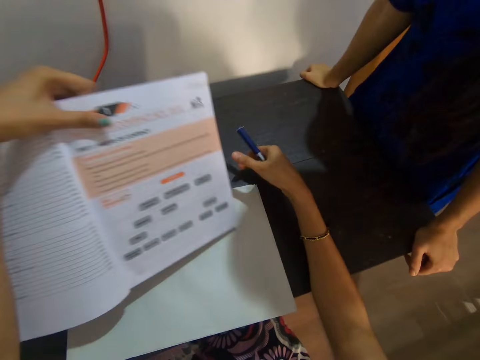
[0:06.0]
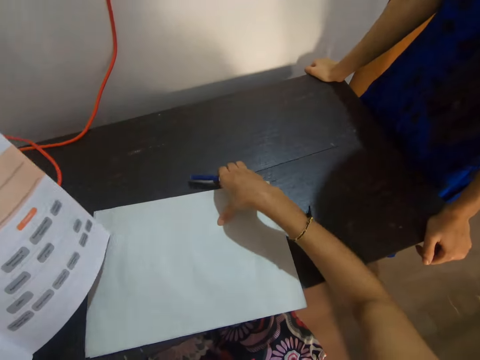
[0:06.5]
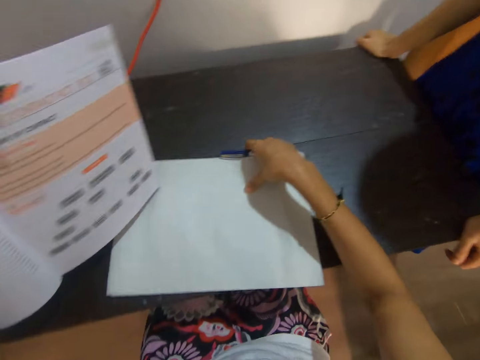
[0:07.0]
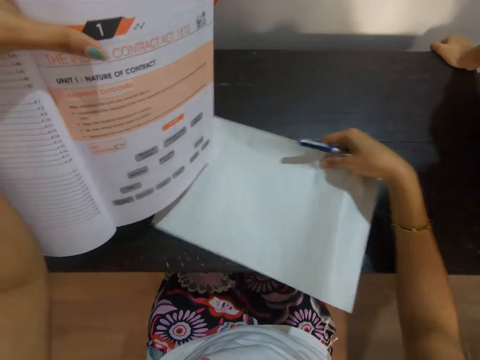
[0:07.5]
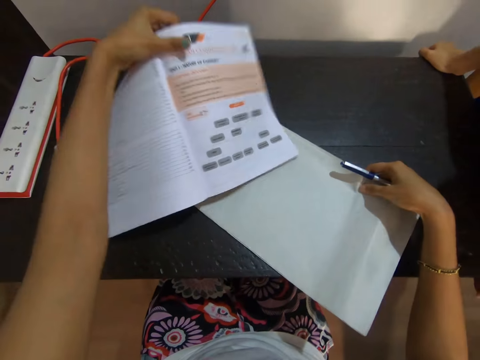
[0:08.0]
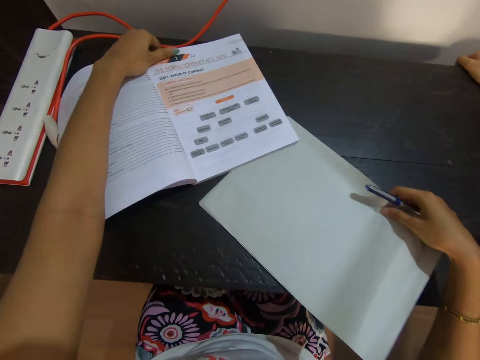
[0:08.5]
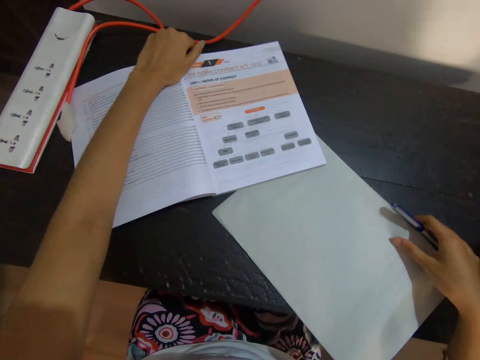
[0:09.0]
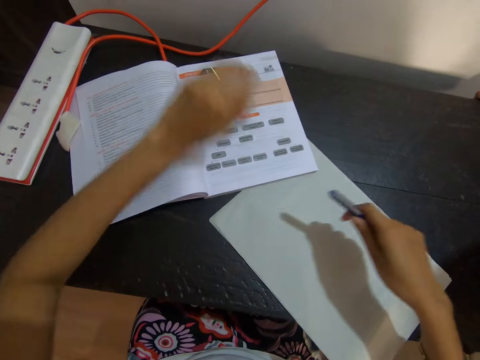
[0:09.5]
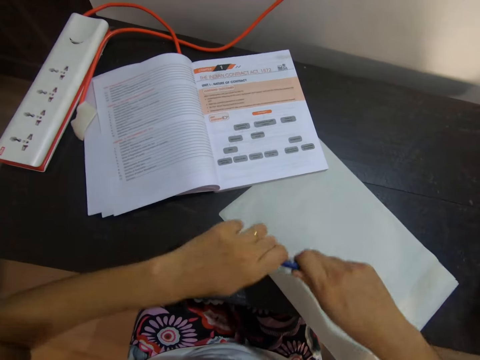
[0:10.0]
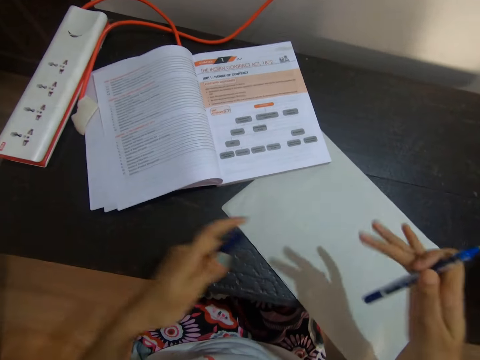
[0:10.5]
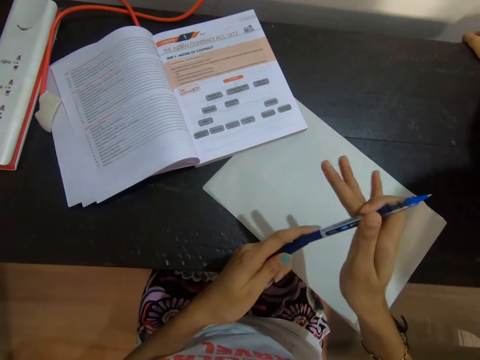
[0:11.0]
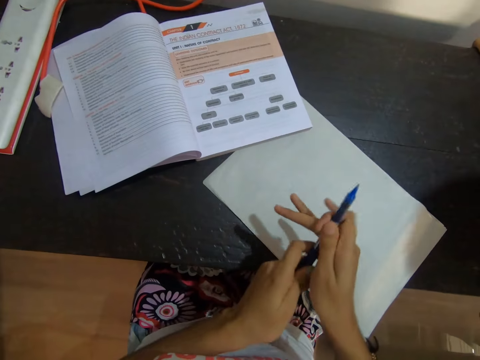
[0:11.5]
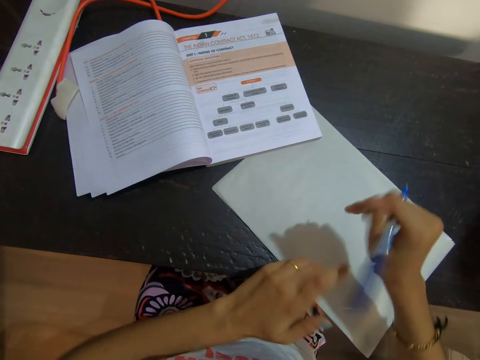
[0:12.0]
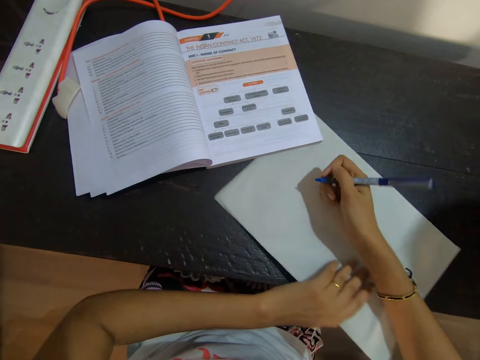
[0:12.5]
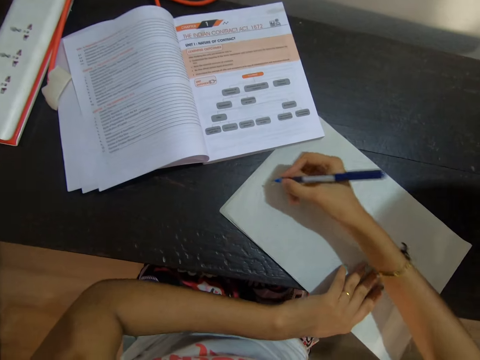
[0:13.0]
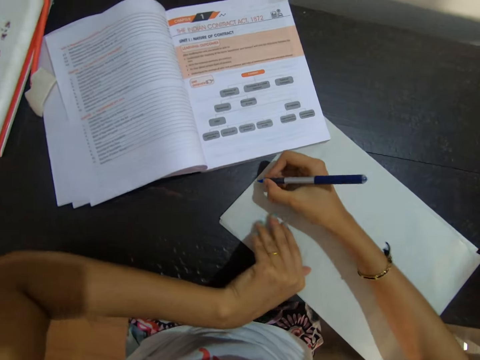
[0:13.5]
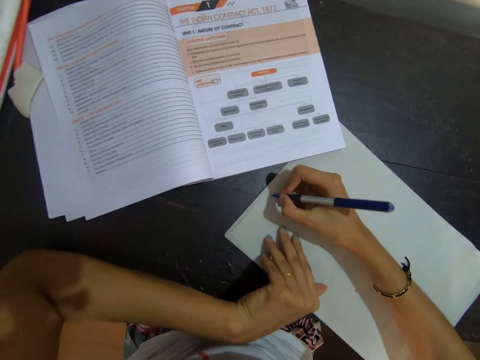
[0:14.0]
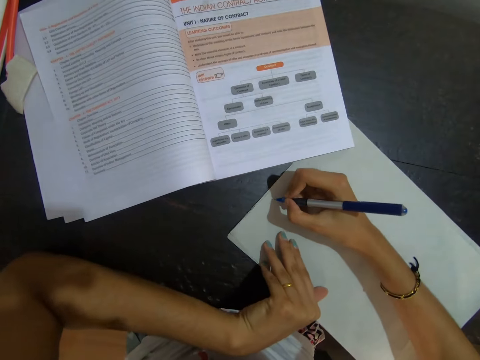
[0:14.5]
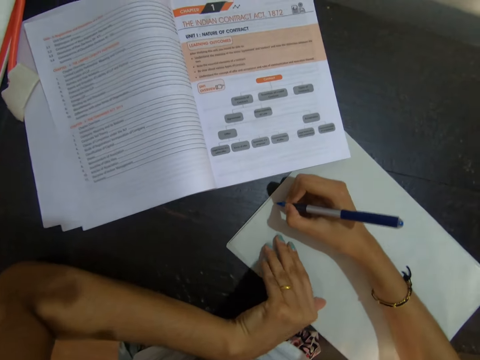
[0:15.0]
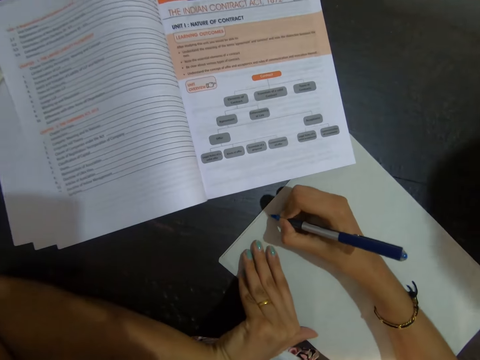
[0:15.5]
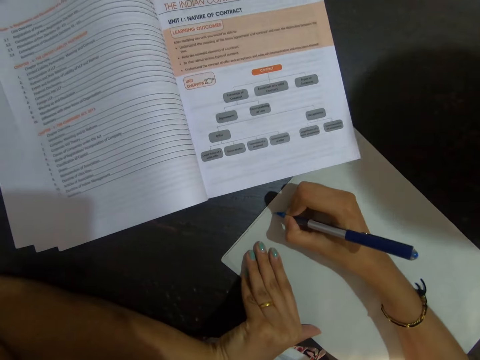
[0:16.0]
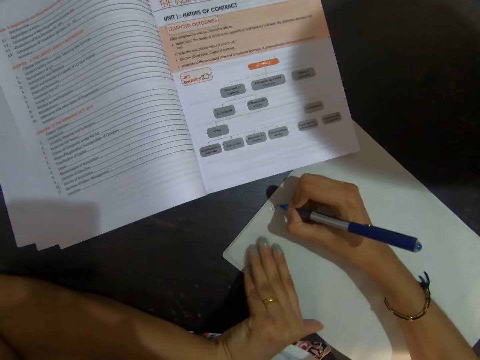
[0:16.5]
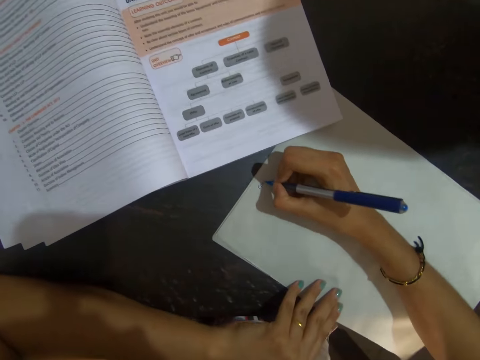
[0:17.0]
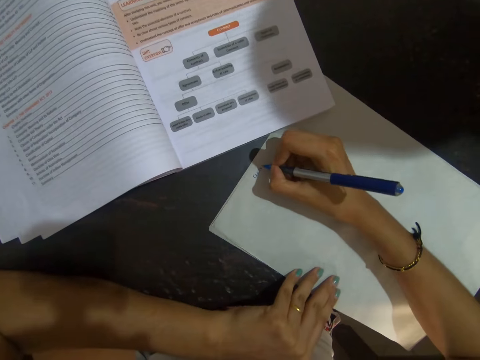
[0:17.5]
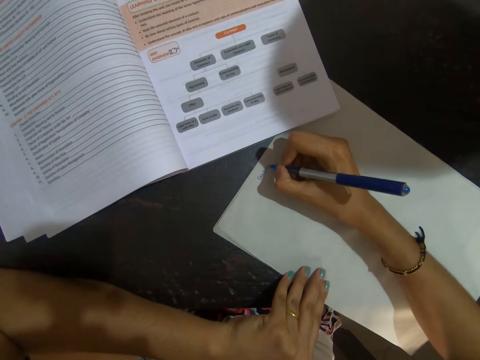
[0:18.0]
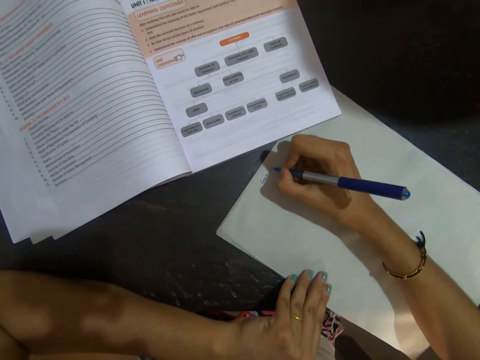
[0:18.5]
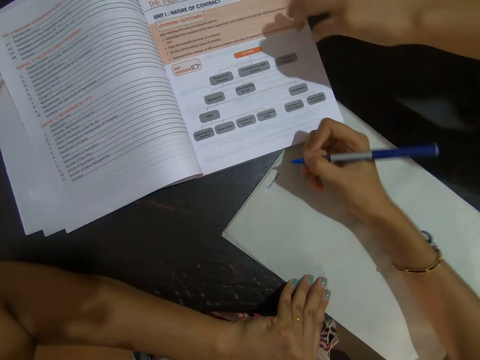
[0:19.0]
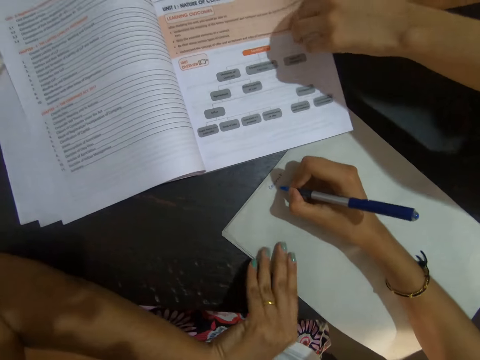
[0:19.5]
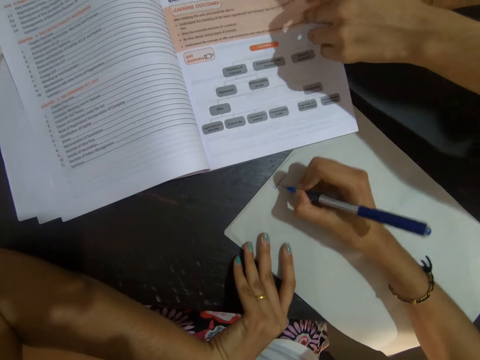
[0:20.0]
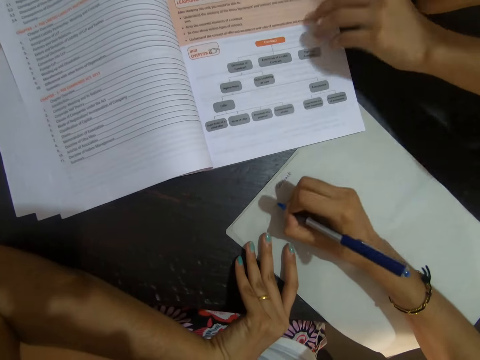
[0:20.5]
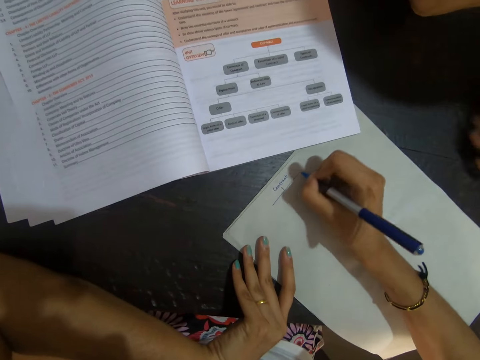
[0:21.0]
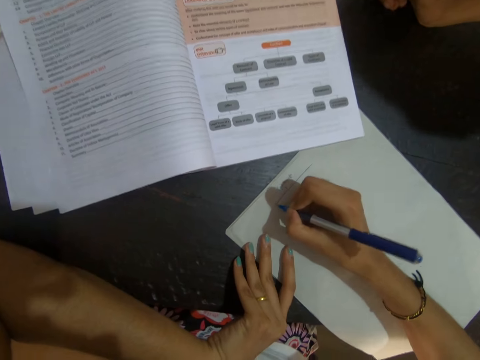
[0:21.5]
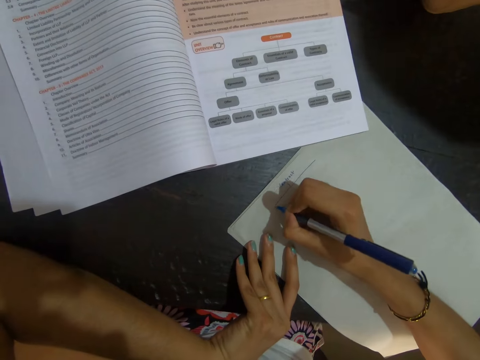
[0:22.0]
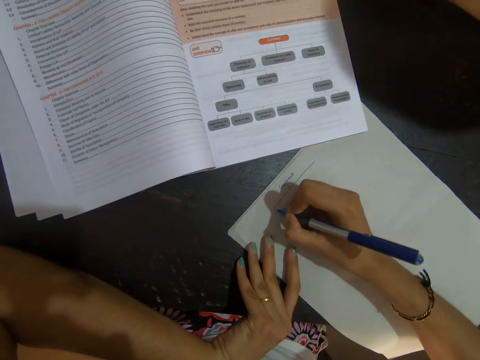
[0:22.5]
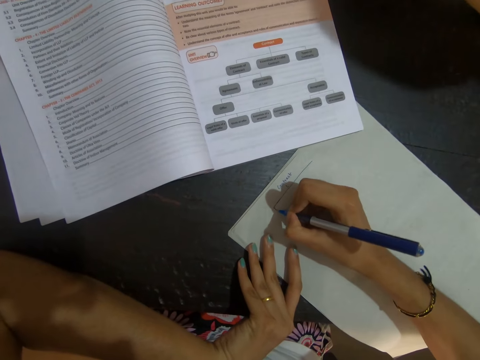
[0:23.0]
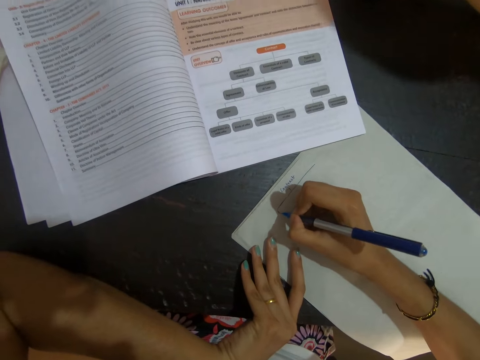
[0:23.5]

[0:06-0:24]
The camera wearer lifts the book with the left hand. They hold the book, pick up the paper with the right hand, and move the book on the table. They drop the book with the left hand. They hold the pen with both hands. They open the pen with both hands. They place the lid on the pen. They hold the pen with the right hand. They write on the paper with the pen. They place both hands on the paper. They write on the paper with the pen. They move around both hands. They write on the paper with the pen.

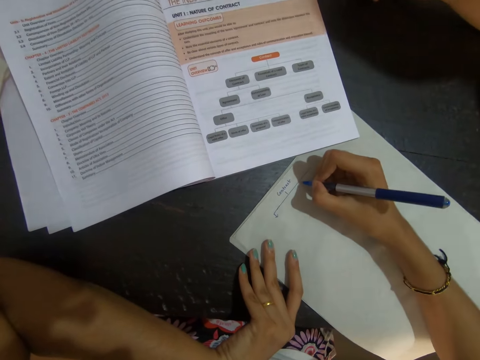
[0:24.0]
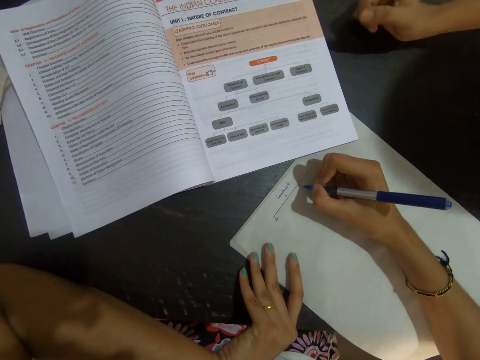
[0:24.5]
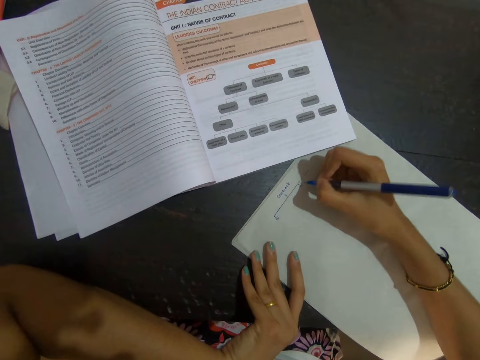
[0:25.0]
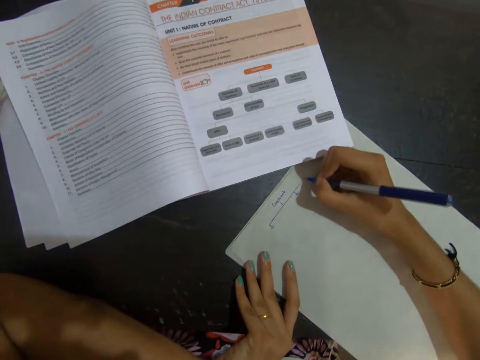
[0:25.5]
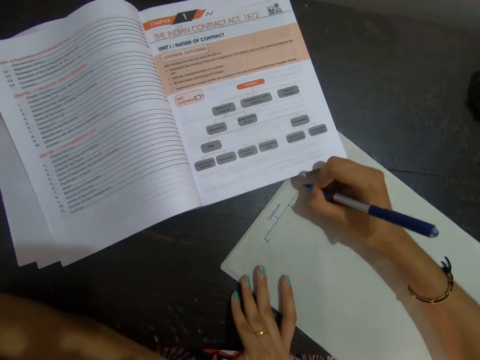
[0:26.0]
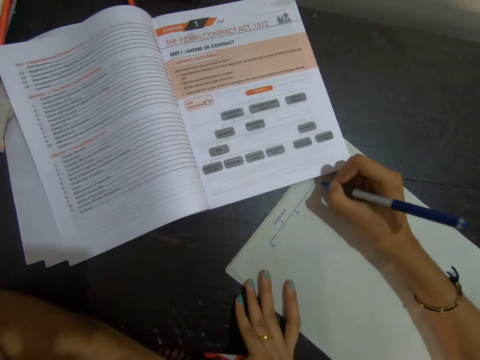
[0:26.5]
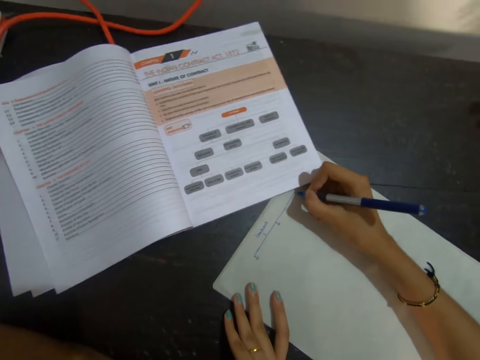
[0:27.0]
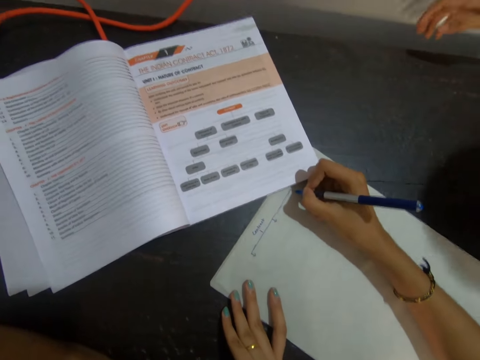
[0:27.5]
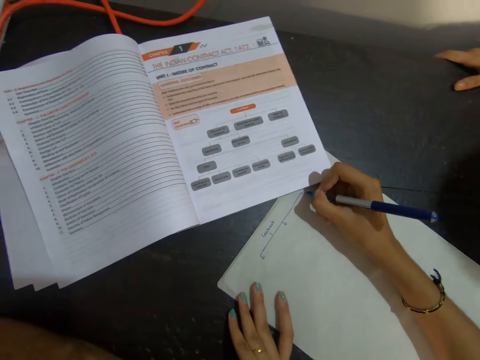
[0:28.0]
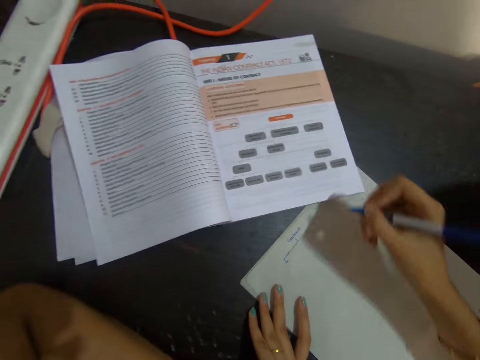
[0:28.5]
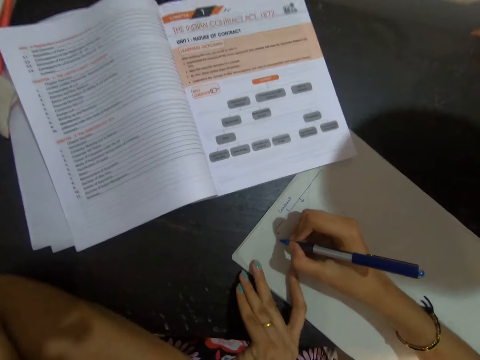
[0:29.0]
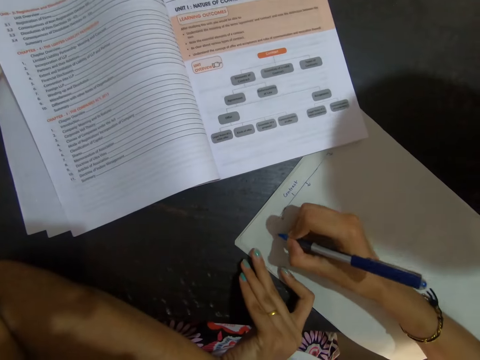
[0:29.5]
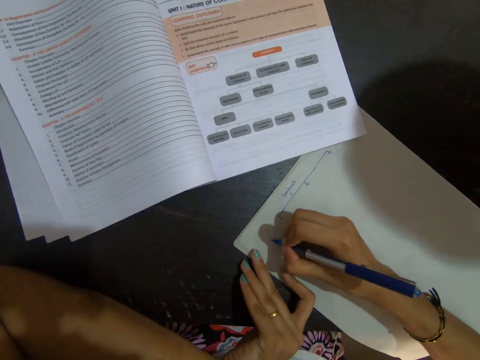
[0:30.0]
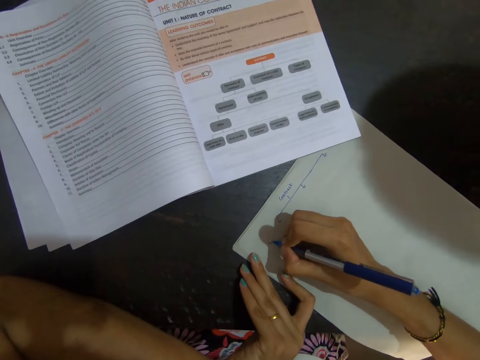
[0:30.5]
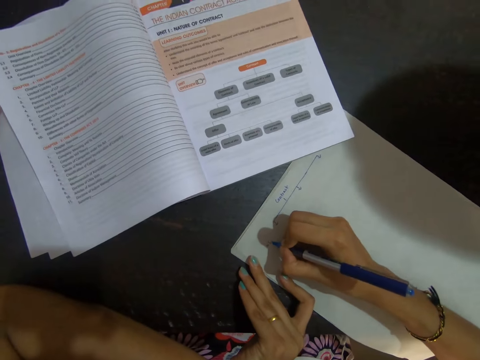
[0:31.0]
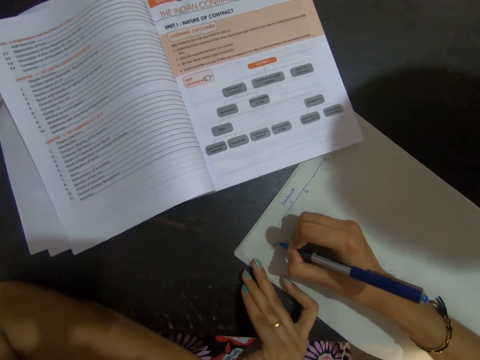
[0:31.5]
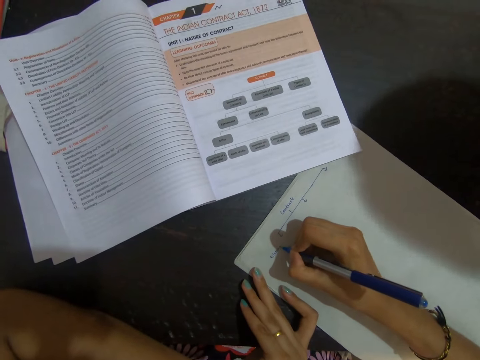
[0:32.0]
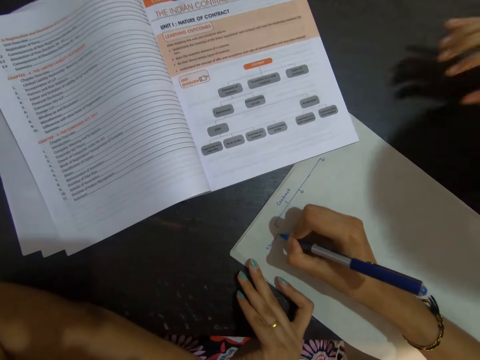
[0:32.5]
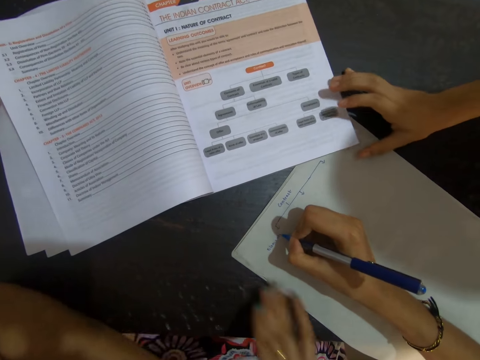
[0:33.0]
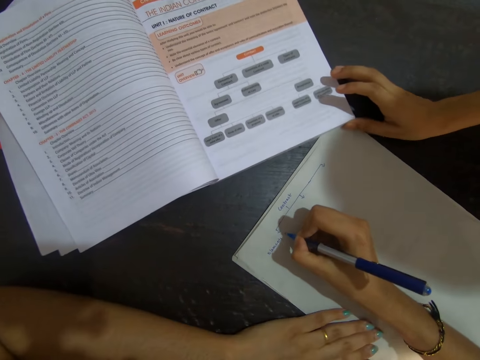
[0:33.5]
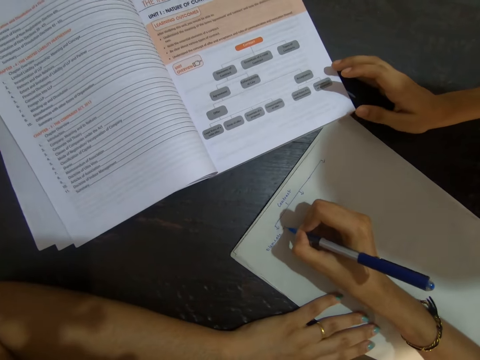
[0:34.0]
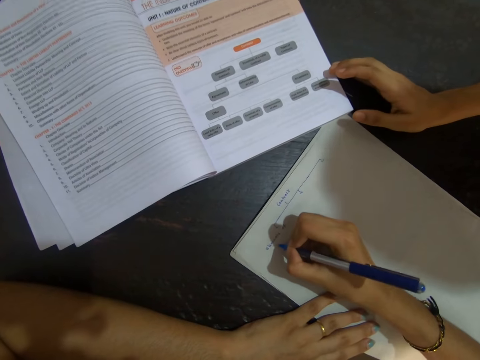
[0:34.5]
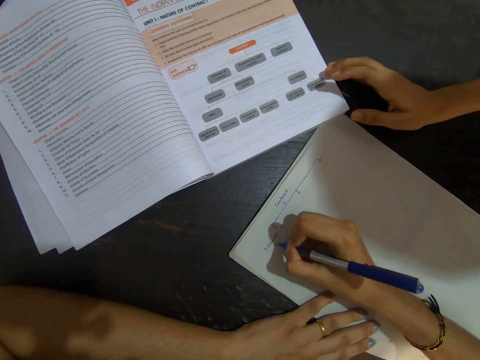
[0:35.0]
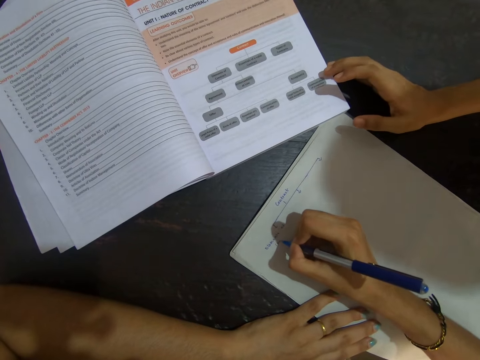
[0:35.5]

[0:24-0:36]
The camera wearer moves around the left hand. They write on the paper with the pen. They move around the left hand.
